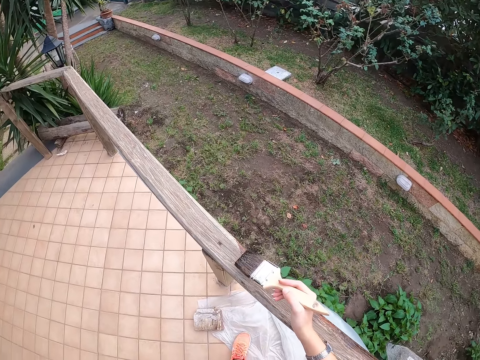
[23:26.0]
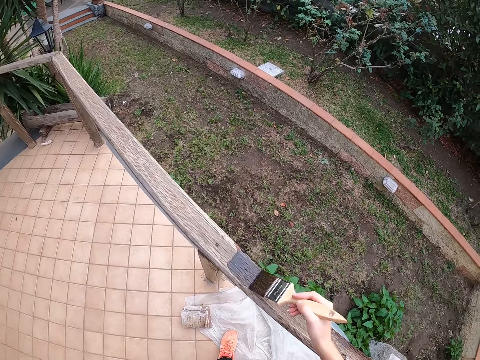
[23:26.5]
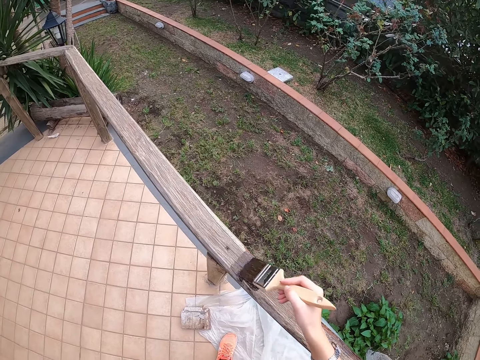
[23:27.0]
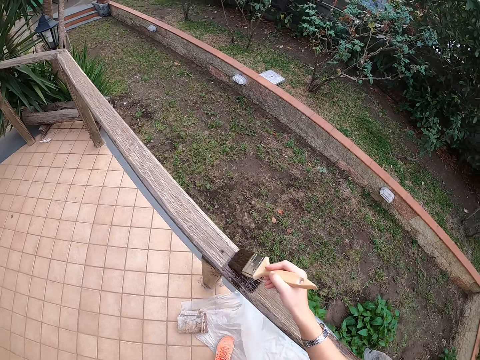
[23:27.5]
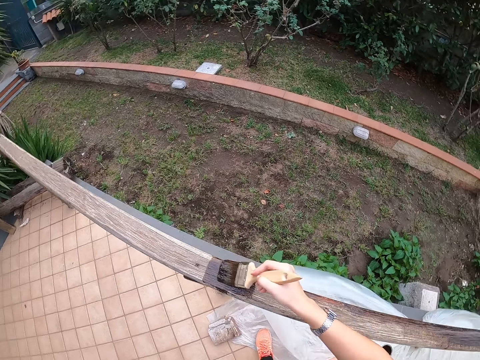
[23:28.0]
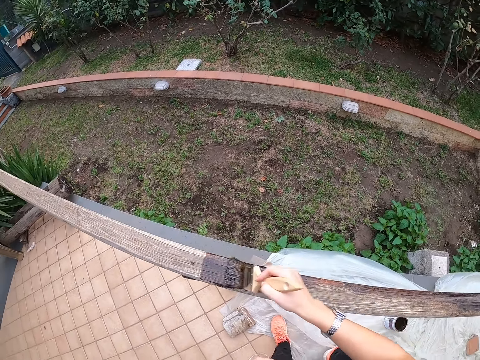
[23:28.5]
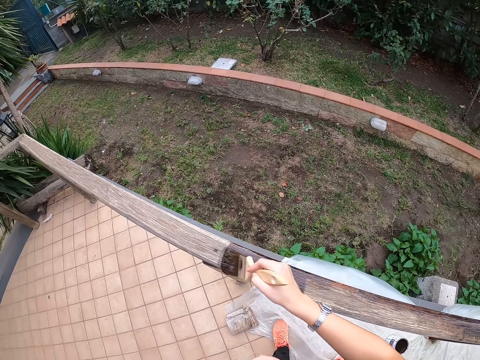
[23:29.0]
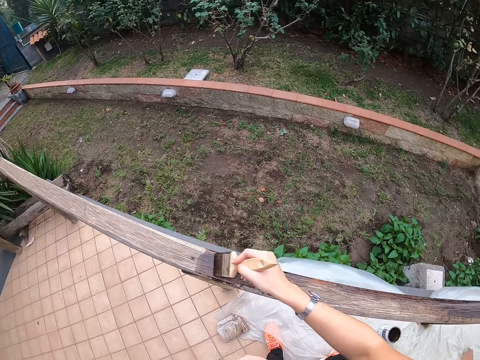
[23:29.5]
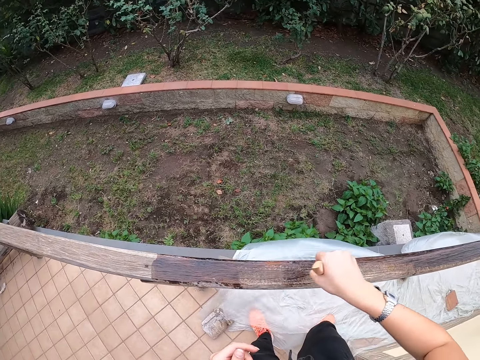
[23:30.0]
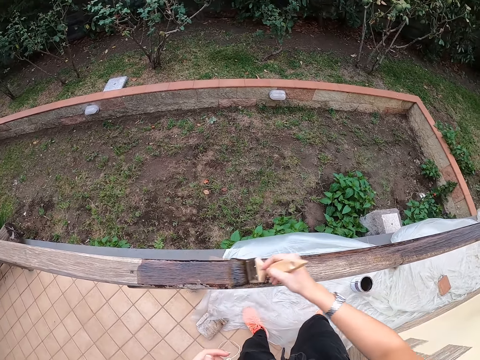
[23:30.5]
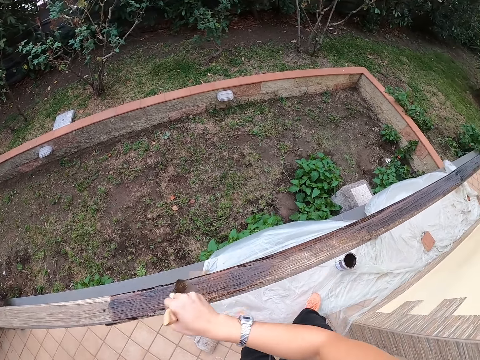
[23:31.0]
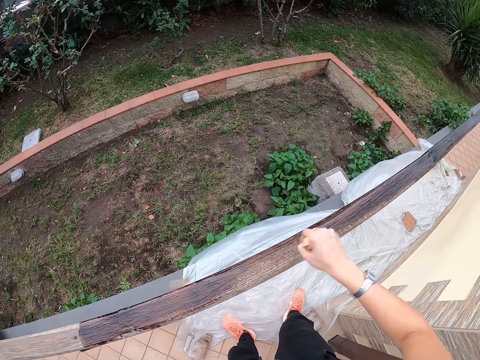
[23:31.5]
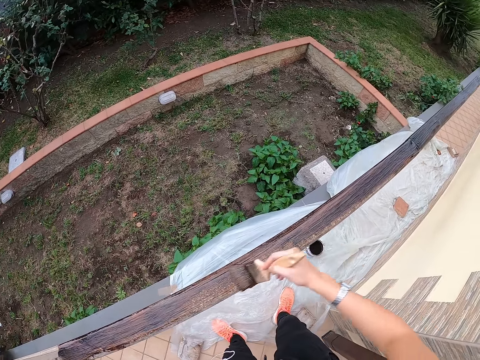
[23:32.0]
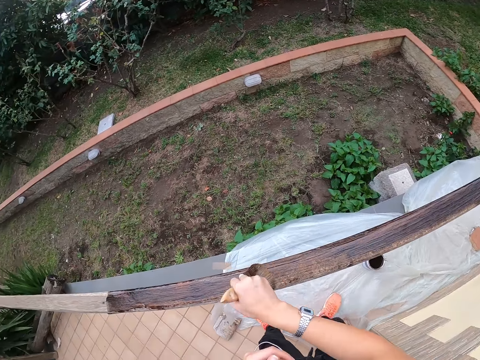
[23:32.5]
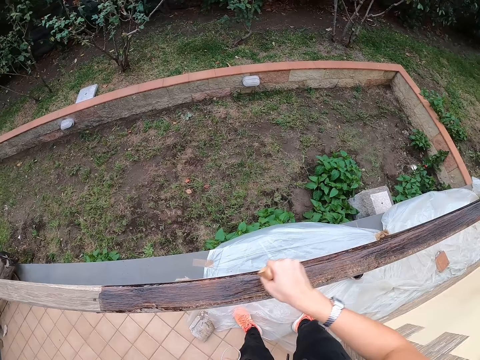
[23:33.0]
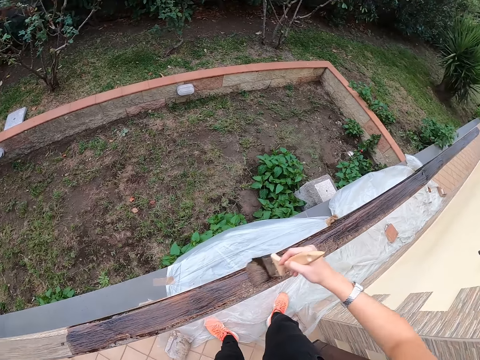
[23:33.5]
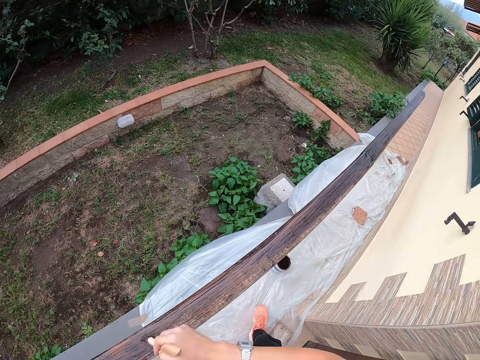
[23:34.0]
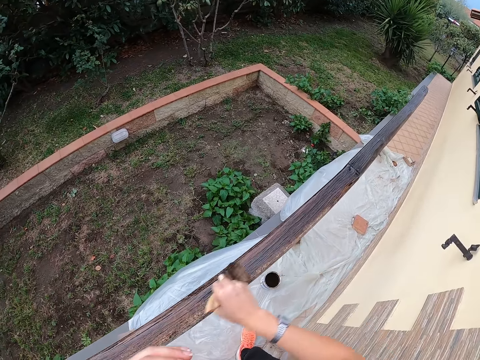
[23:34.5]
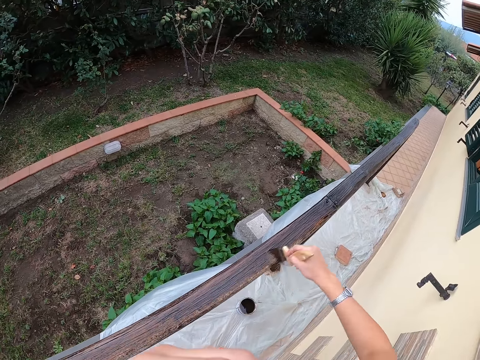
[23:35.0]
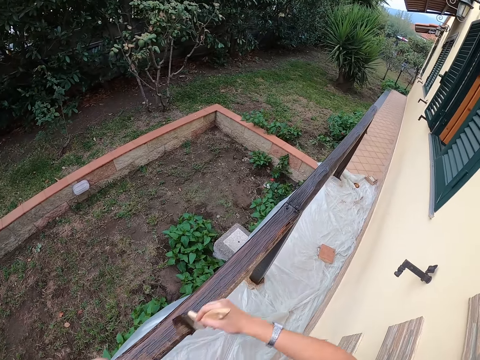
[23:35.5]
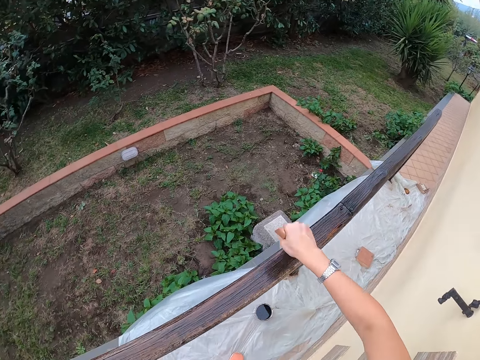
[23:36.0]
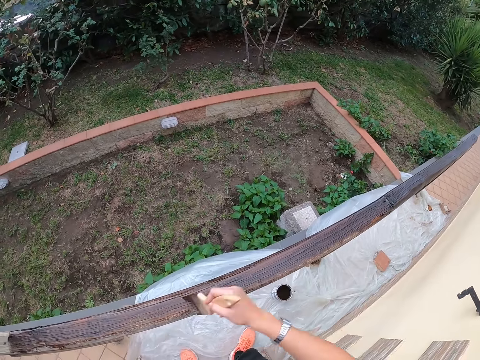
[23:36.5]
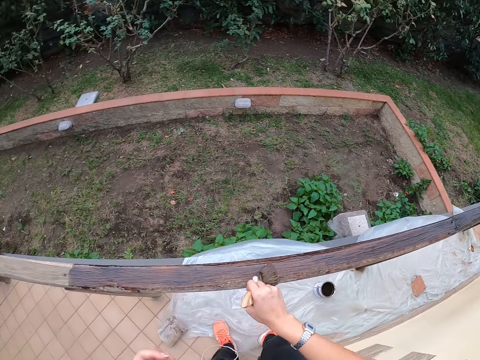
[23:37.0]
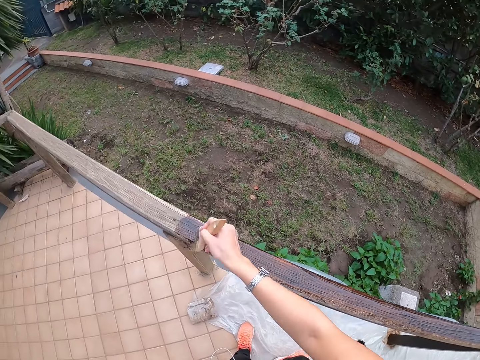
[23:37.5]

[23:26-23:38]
The camera wearer paints the balcony with the paint brush.

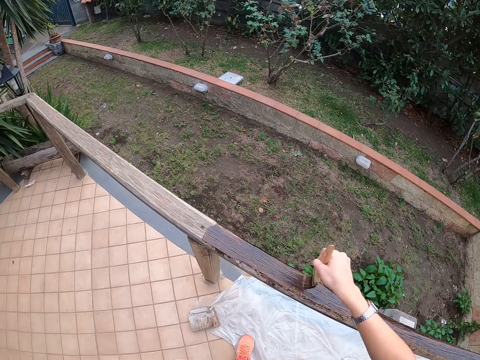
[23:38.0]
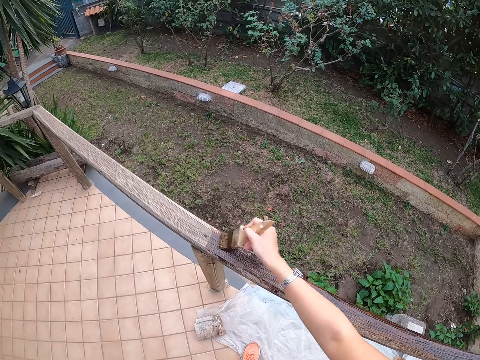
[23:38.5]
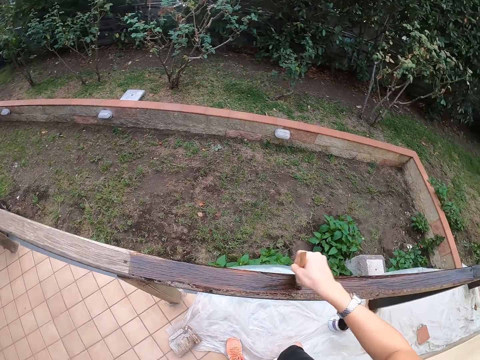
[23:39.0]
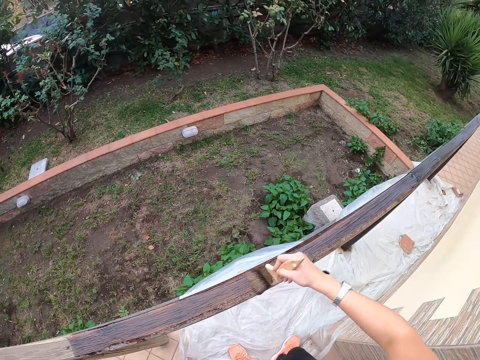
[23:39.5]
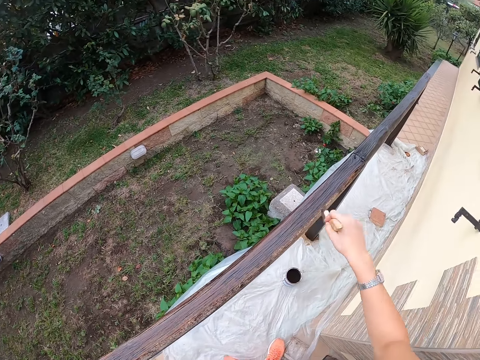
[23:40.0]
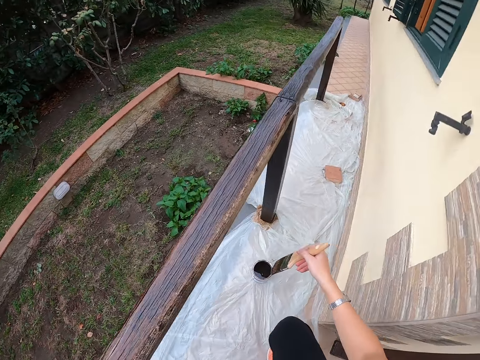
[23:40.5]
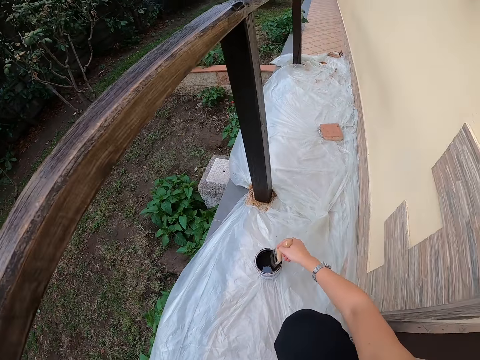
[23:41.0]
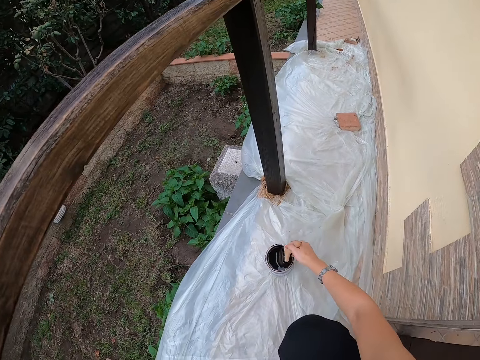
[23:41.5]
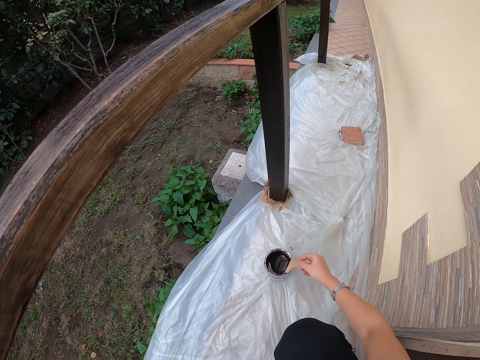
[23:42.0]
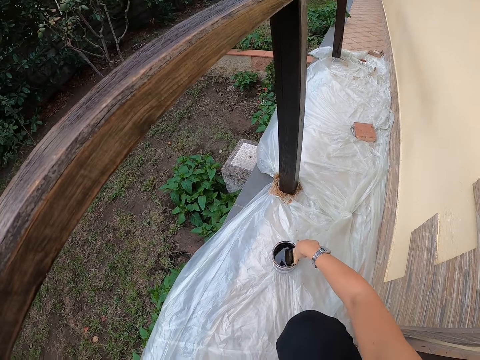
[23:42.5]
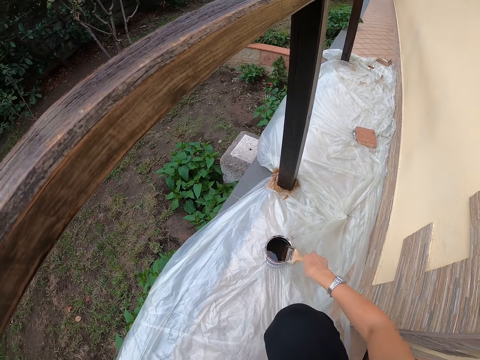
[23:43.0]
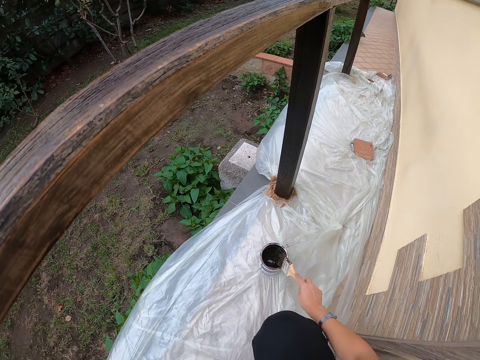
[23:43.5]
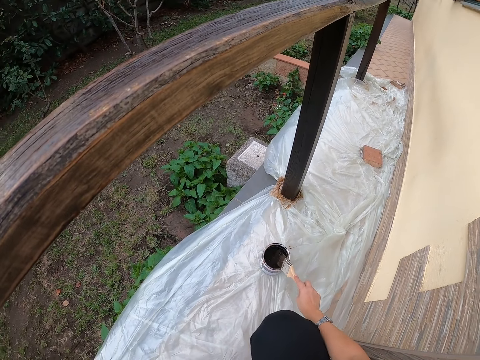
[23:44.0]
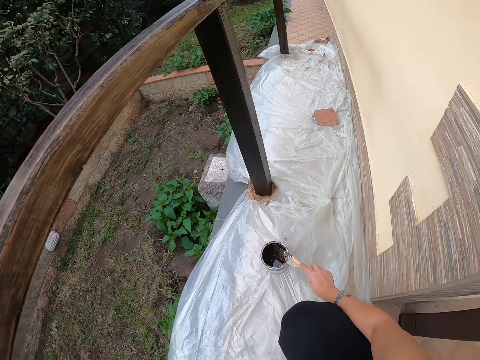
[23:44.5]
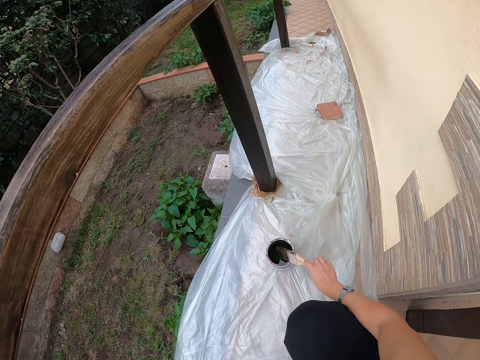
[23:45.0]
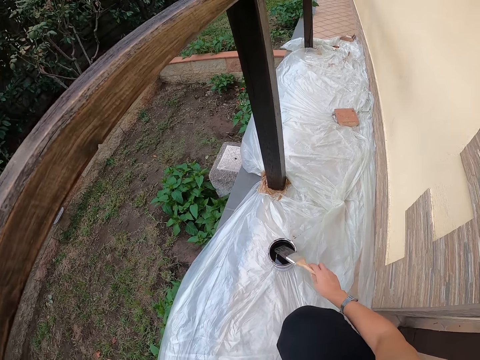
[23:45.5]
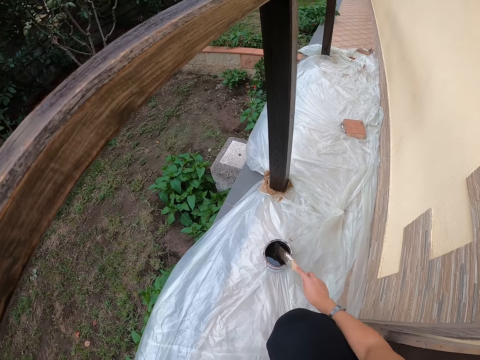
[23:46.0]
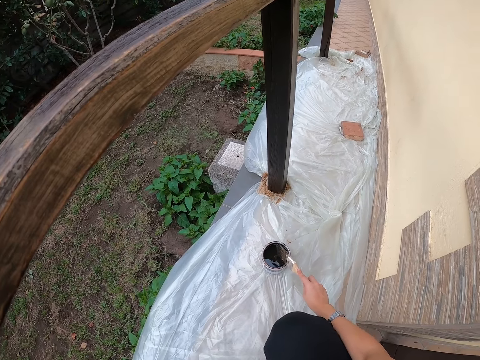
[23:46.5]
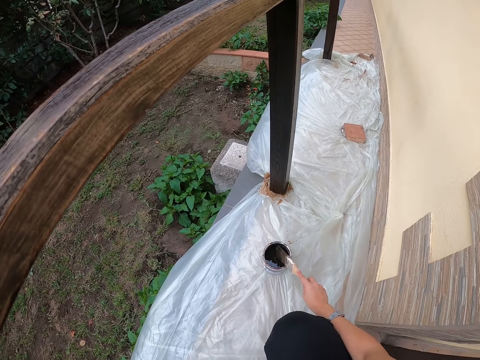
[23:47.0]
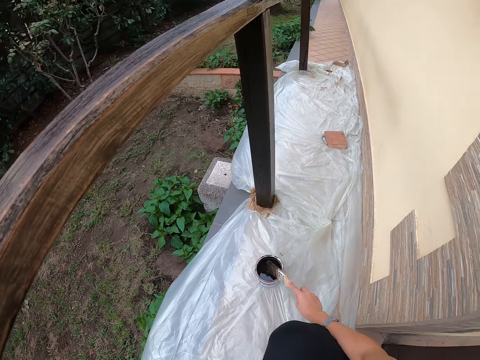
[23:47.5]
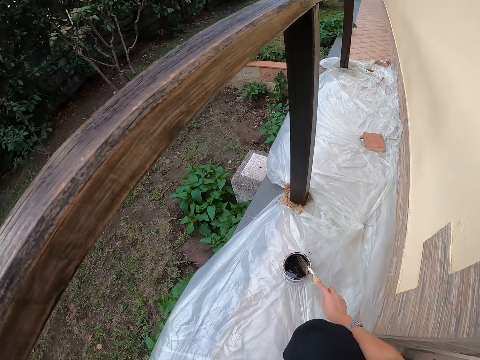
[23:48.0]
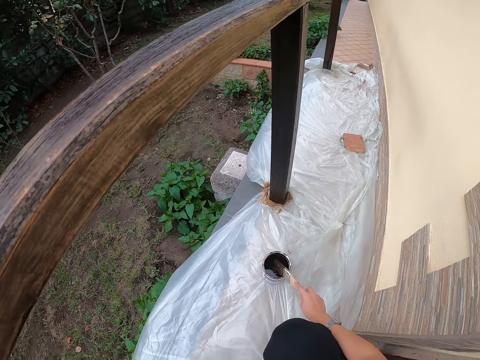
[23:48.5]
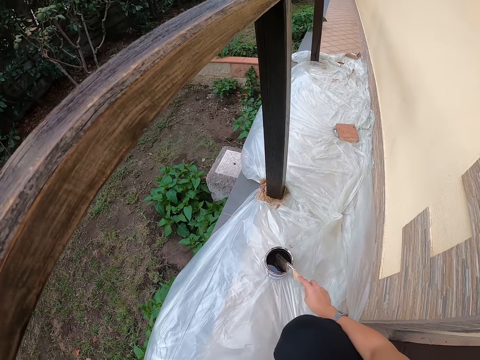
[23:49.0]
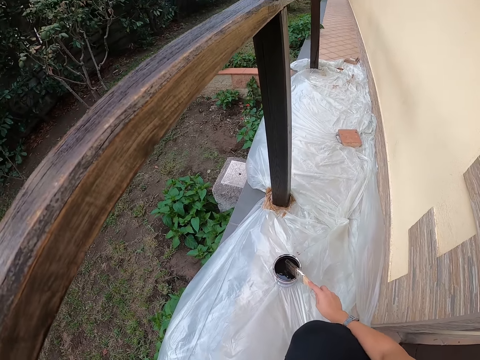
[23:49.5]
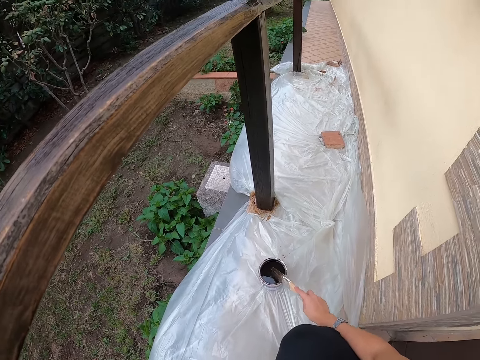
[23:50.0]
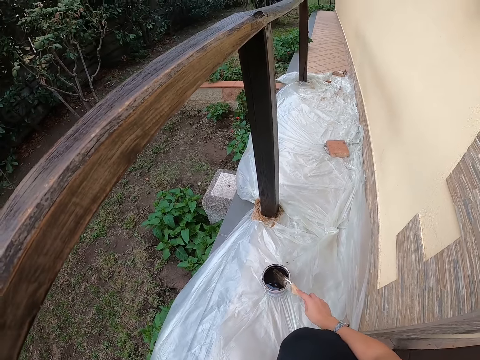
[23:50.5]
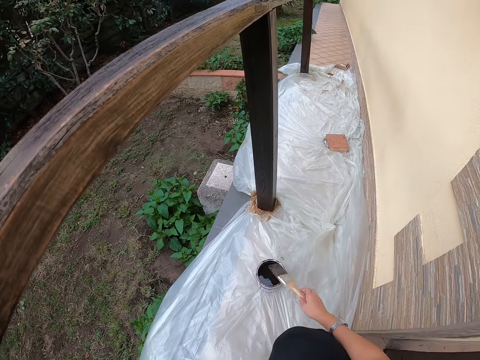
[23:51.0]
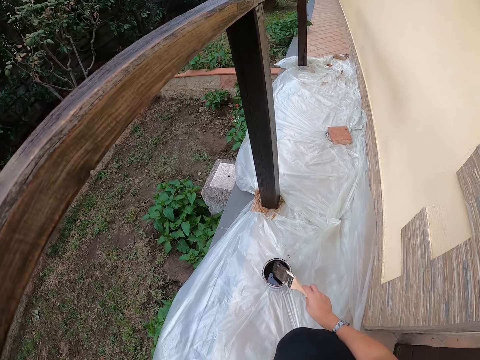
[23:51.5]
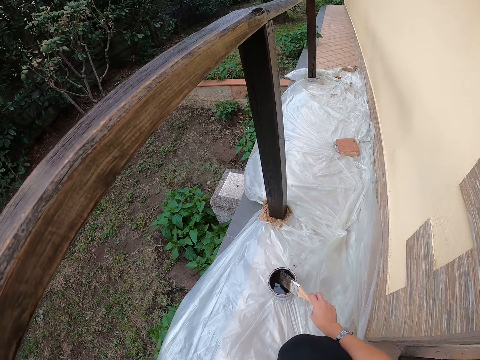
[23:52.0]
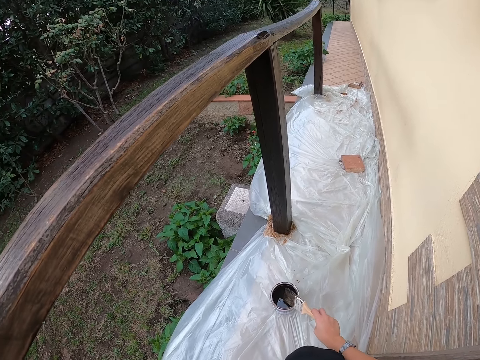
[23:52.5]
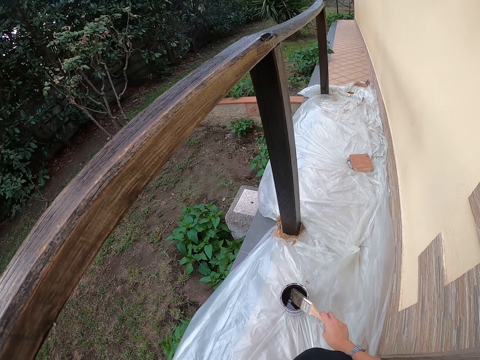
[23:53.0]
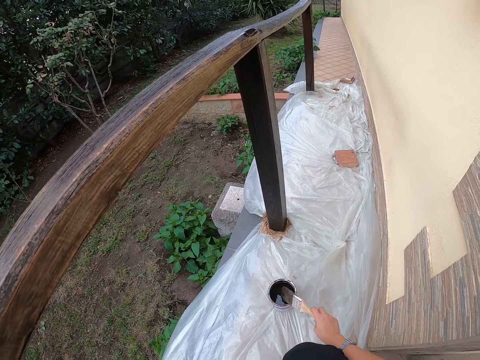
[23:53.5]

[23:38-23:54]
The camera wearer stops painting the balcony. They squat and take some paint from the paint can or container with the paint brush. They take out the paint brush from the container. They hit the top of the paint can with the paint brush. They drip off paint from the paint brush.
